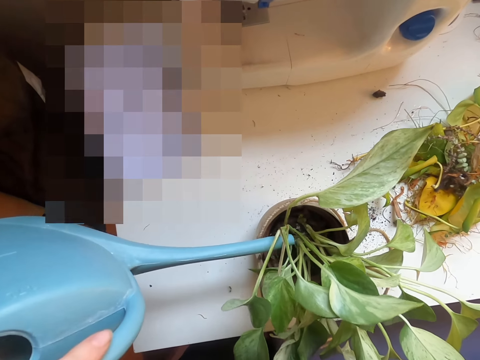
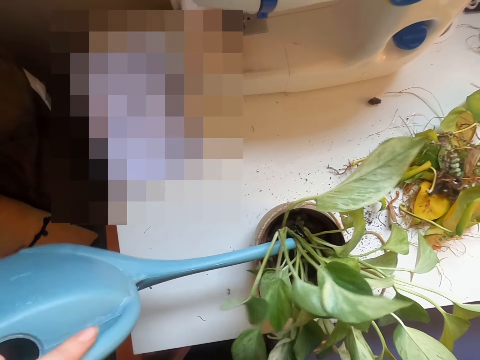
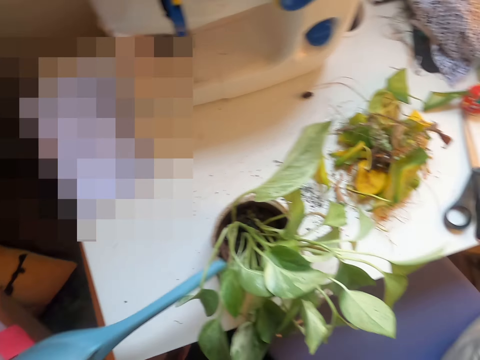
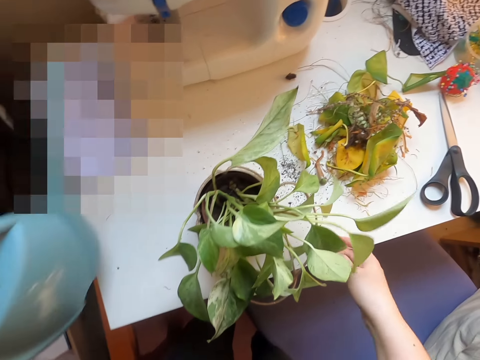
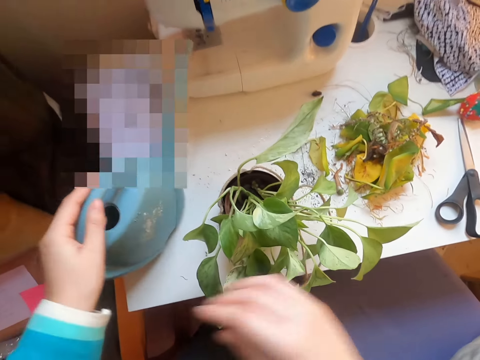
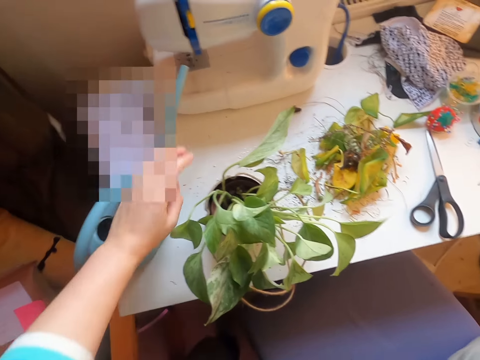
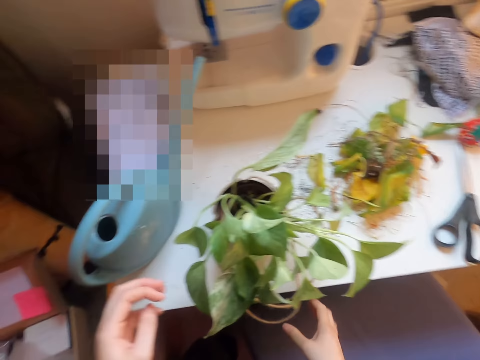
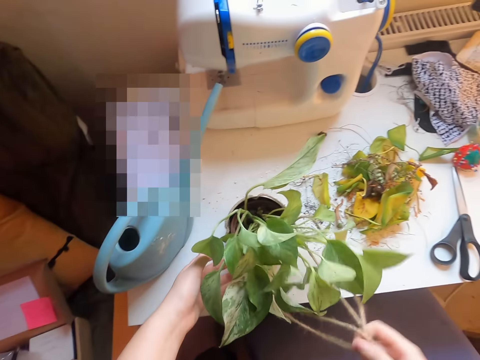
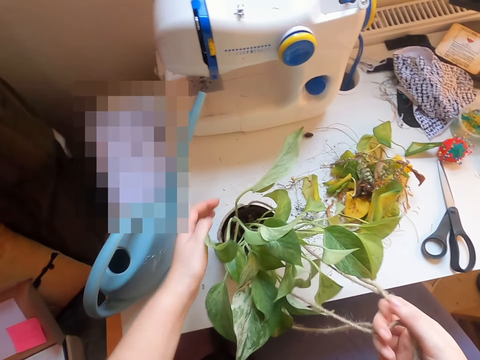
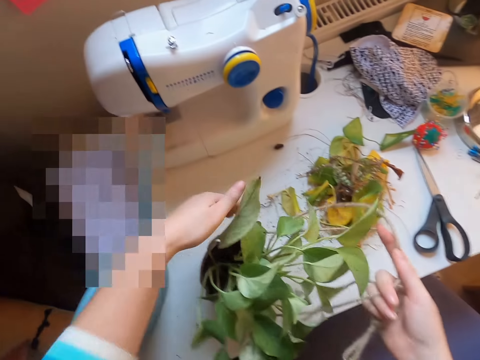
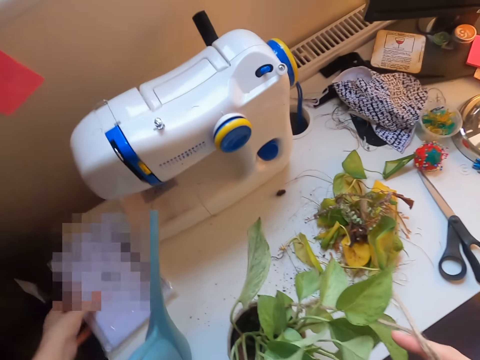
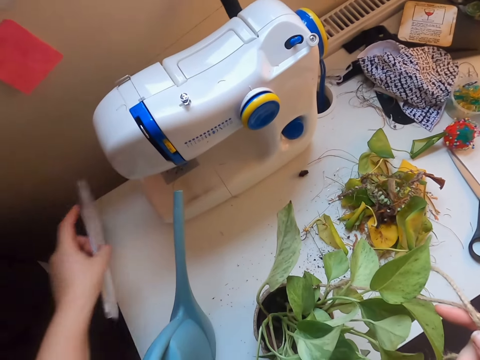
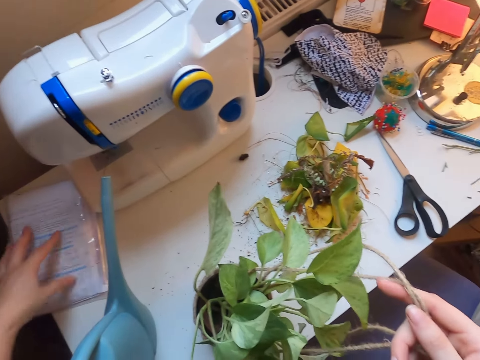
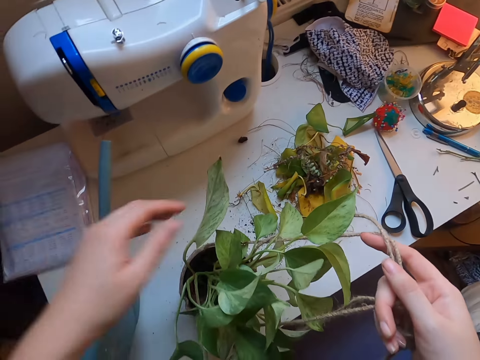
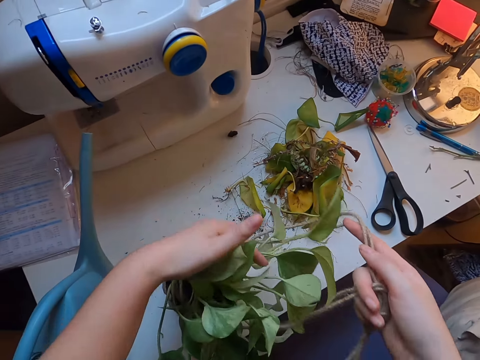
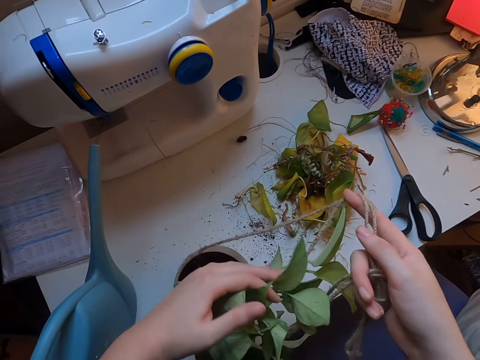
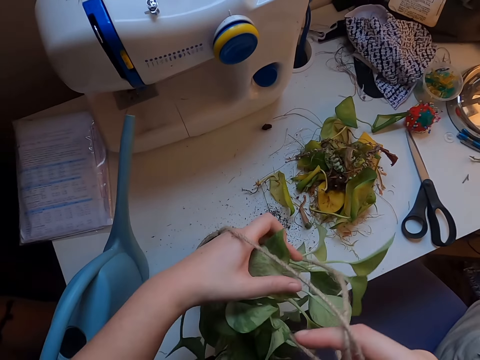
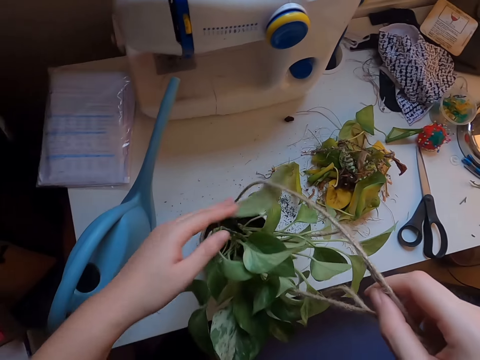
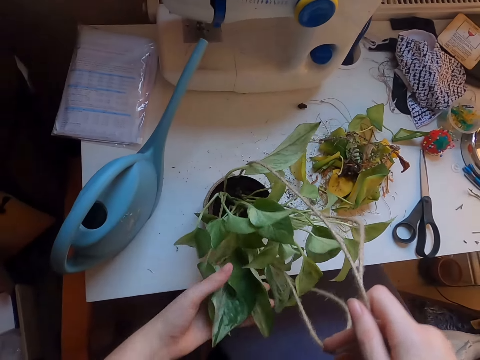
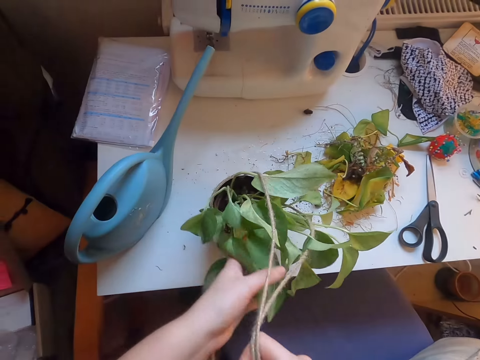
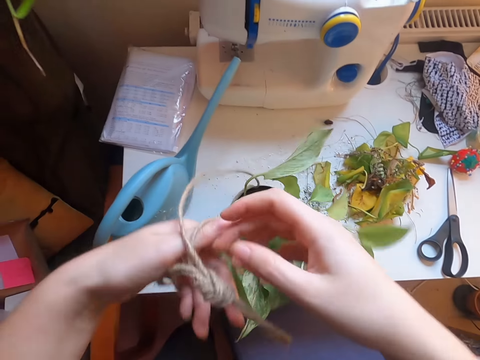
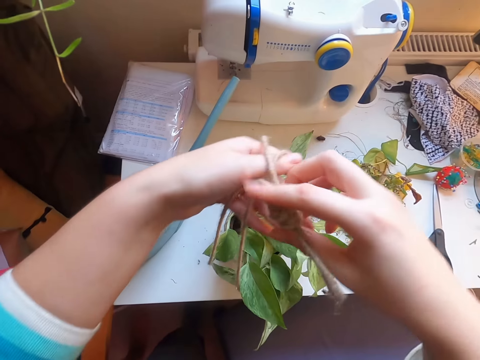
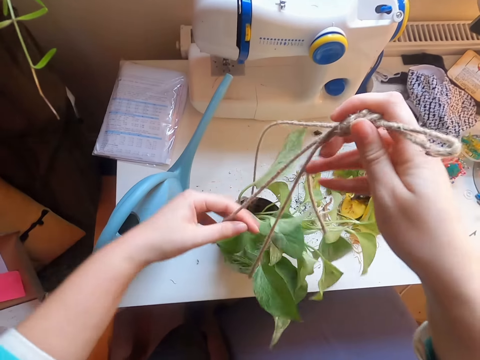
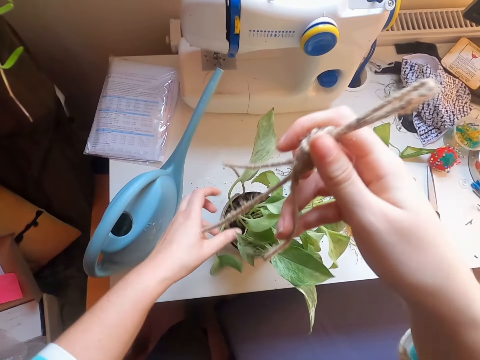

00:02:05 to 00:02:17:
The camera wearer puts the watering jerrycan on the desk. She moves her cloth. She pulls the cloth. She takes the rope. She turns a package on the desk. She adjusts the plant. She touches the flower.

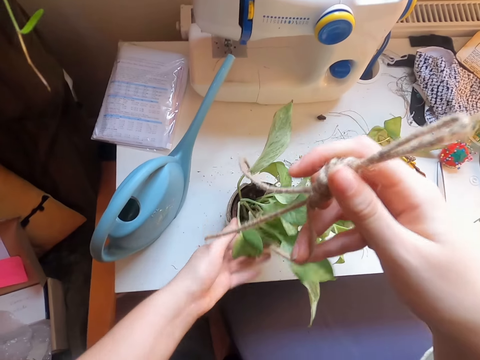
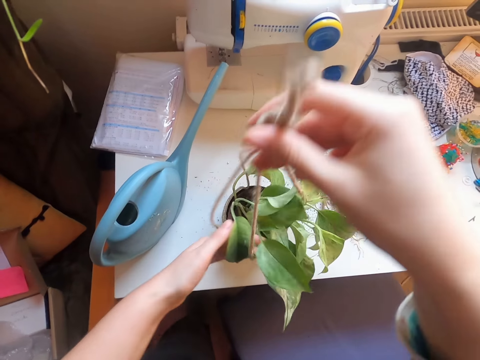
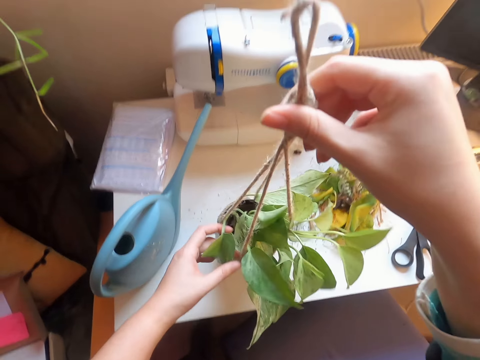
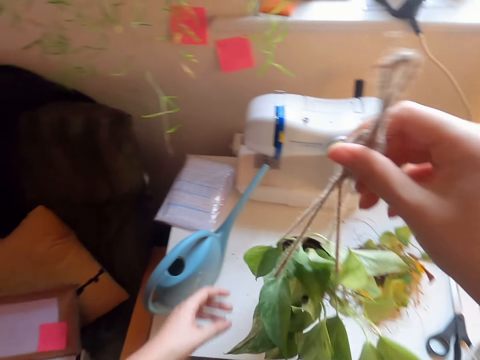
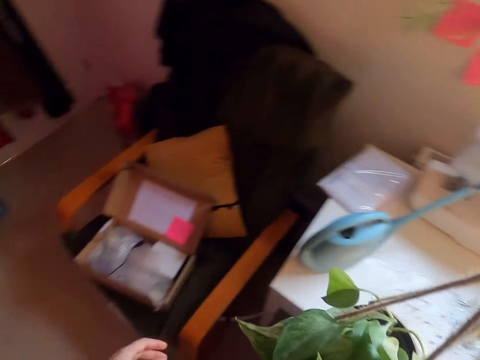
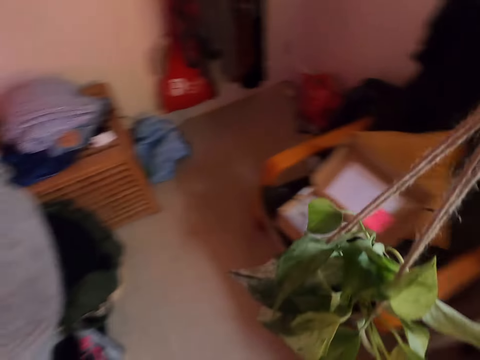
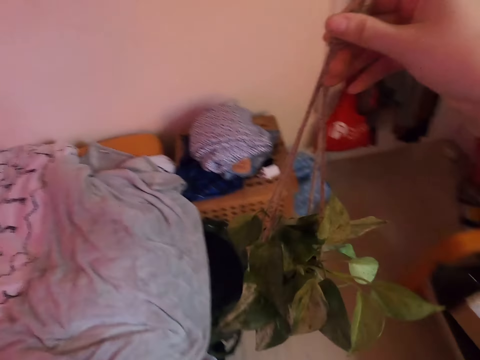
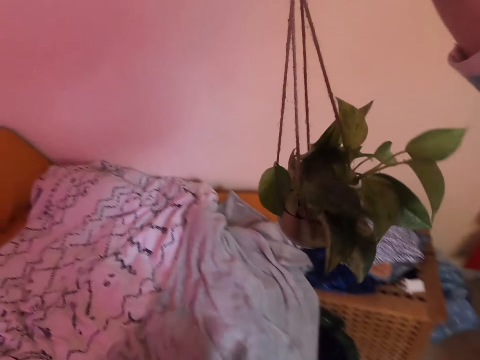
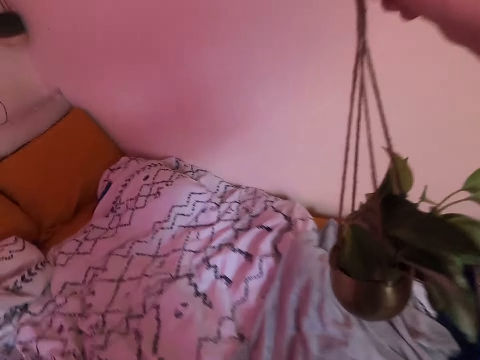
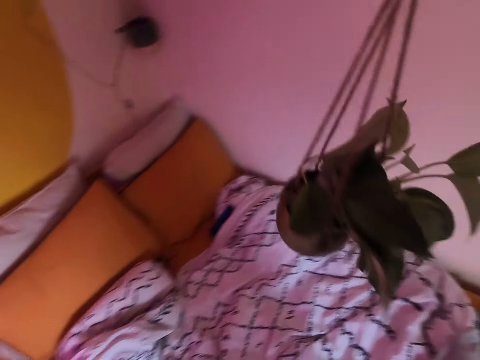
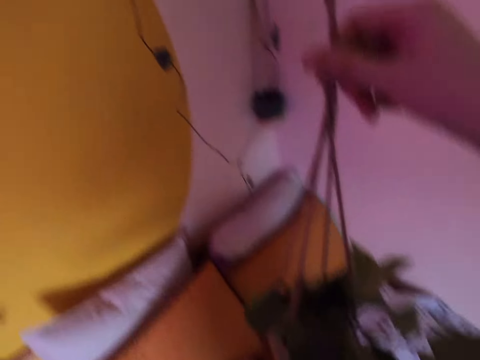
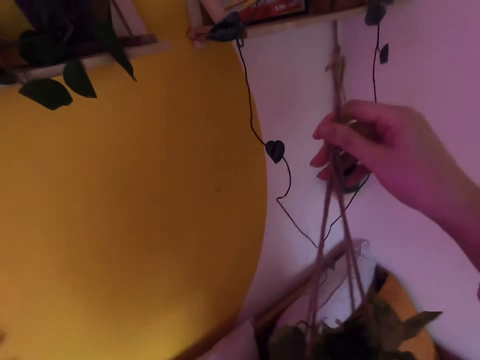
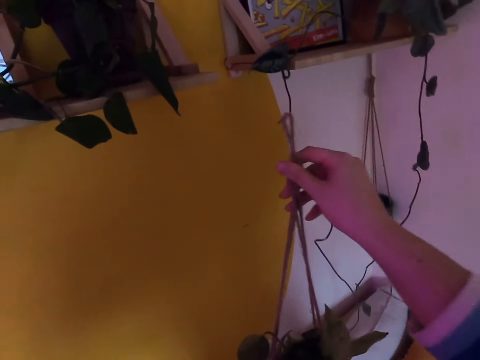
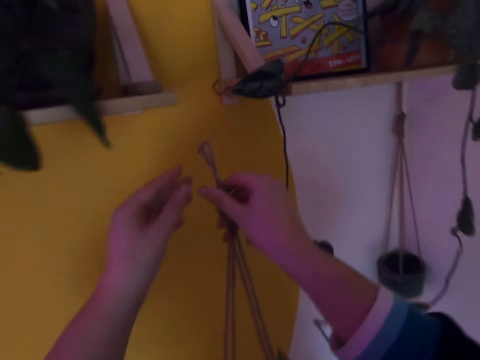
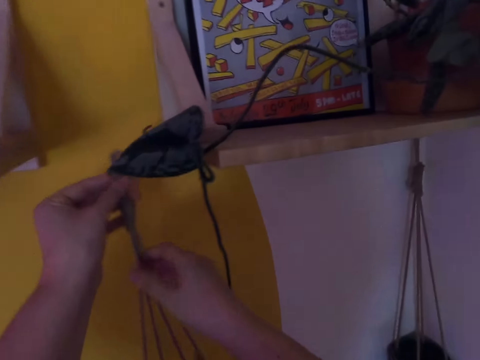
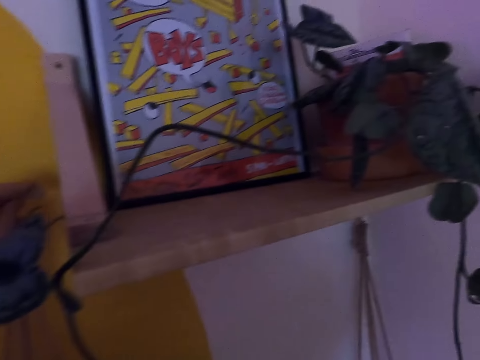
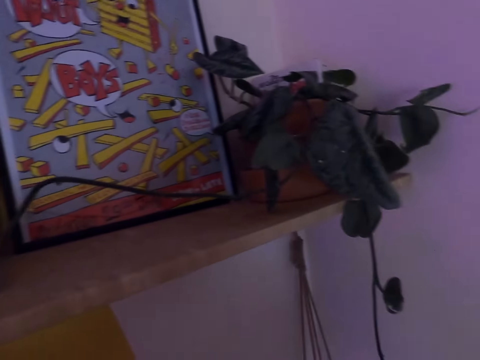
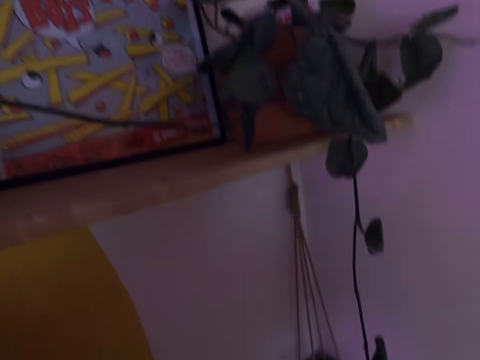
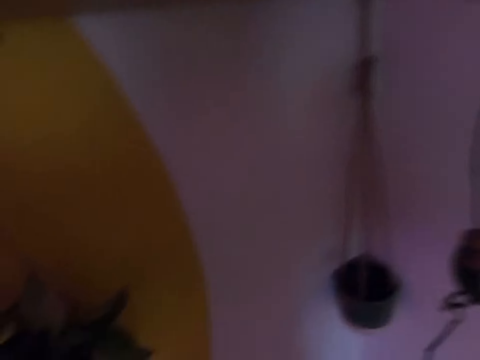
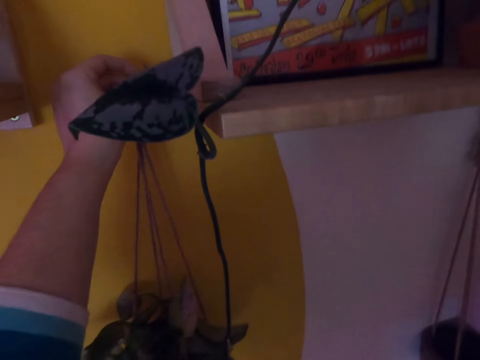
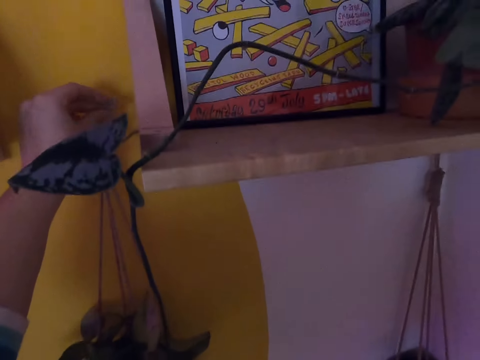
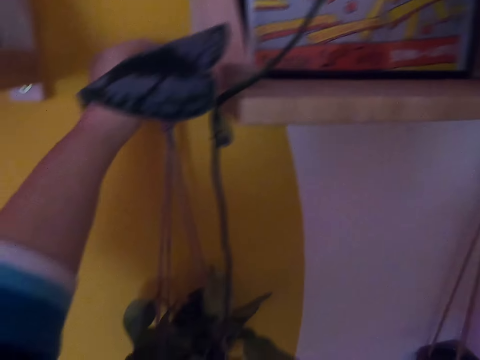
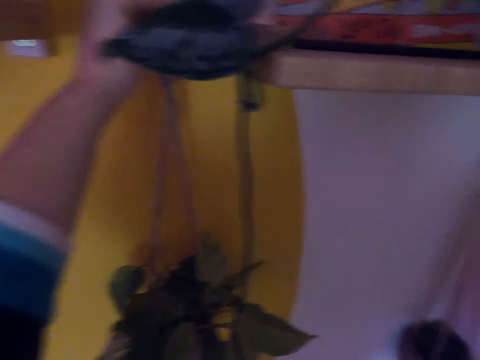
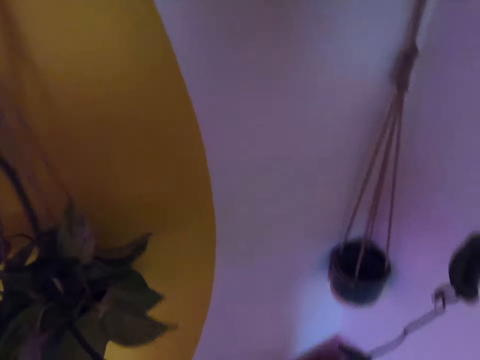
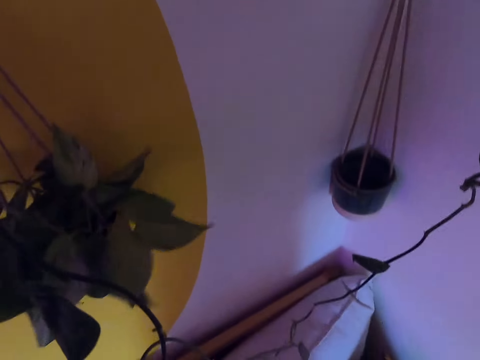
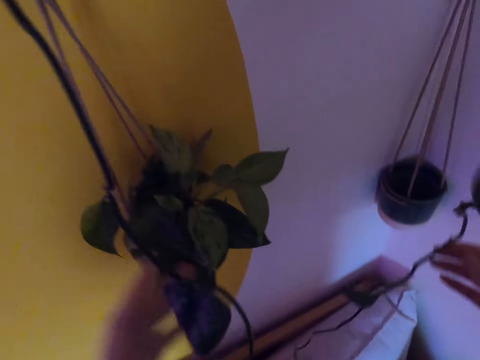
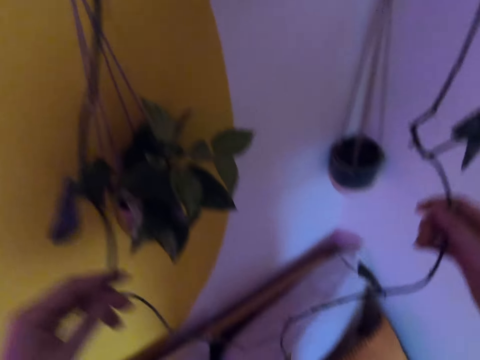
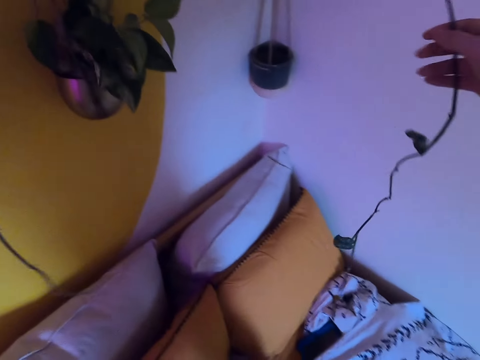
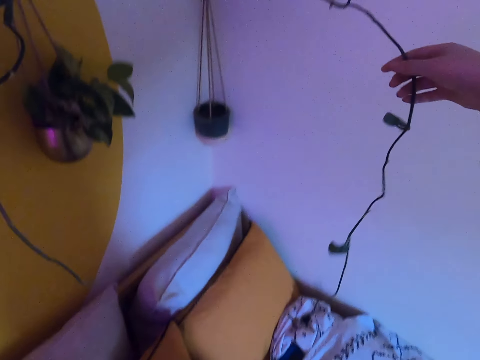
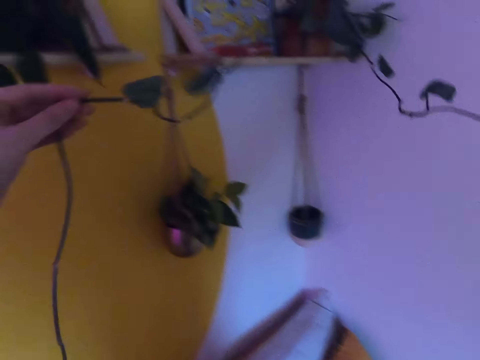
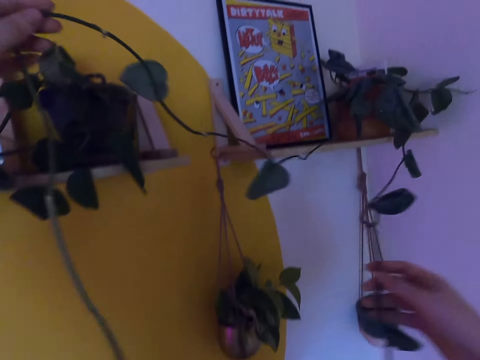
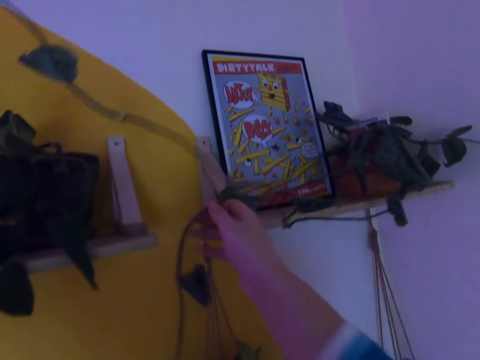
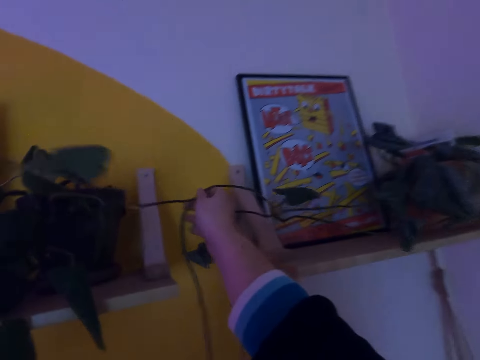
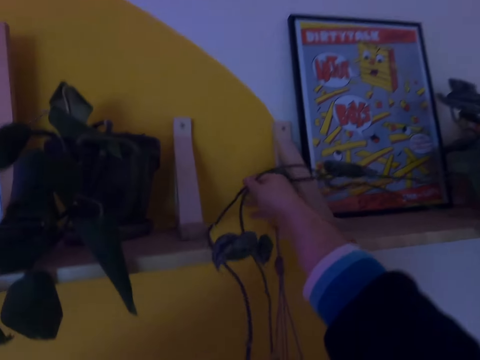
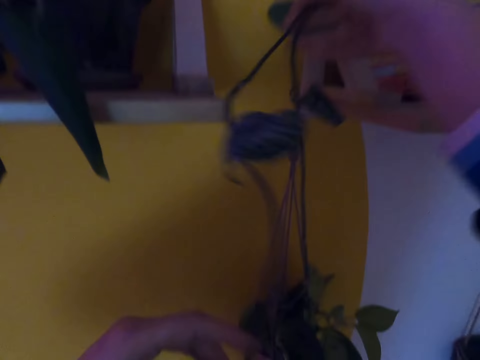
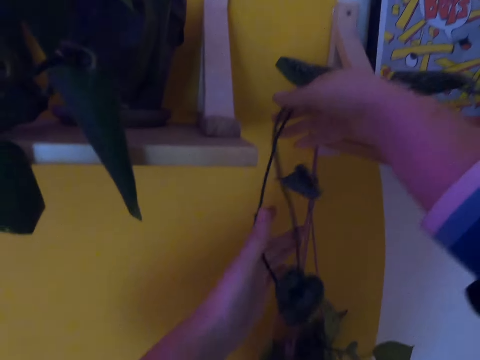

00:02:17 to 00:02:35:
The camera wearer lifts the plant. They carry the flower and walk in the room. They hang the flower pot on the wall. They rest the flower on the flower wall stand. They move the plant stems and put the plant stems on the shelf.
